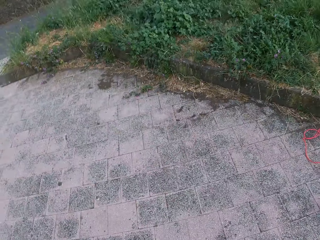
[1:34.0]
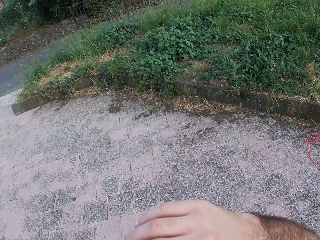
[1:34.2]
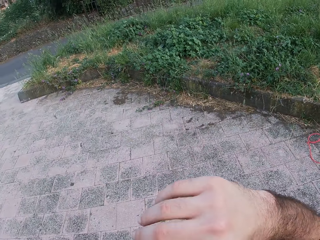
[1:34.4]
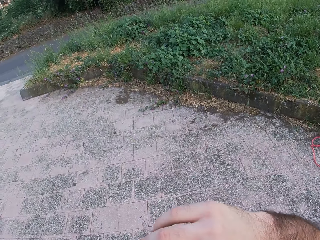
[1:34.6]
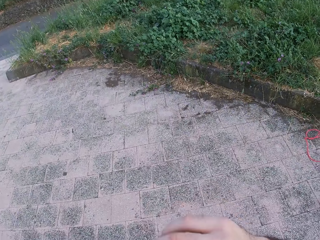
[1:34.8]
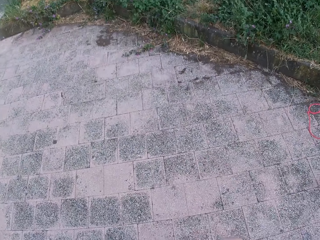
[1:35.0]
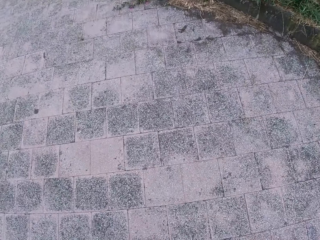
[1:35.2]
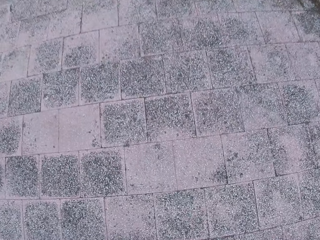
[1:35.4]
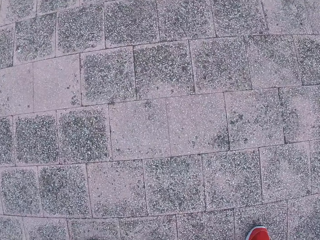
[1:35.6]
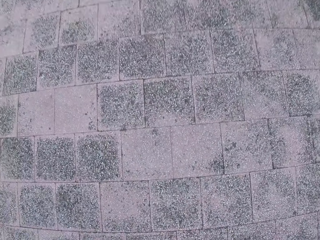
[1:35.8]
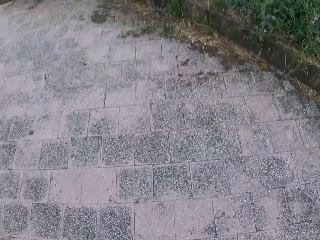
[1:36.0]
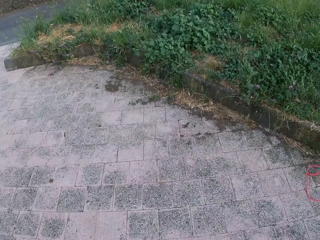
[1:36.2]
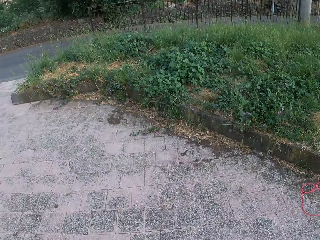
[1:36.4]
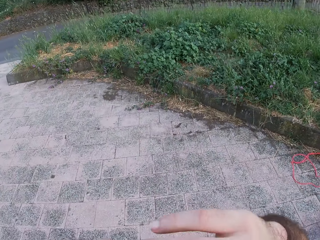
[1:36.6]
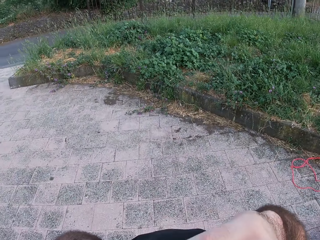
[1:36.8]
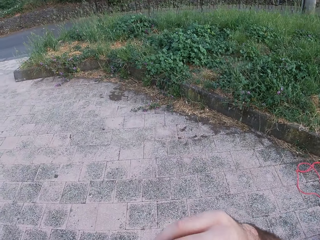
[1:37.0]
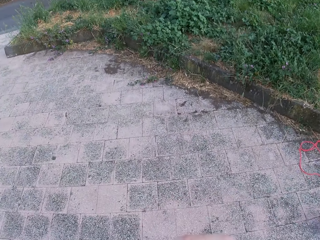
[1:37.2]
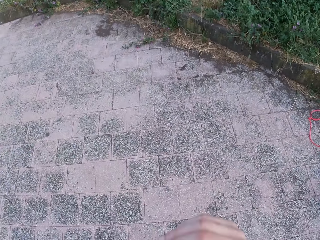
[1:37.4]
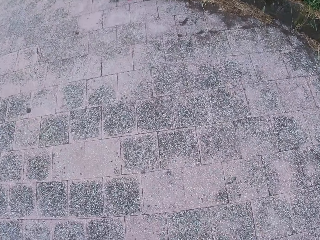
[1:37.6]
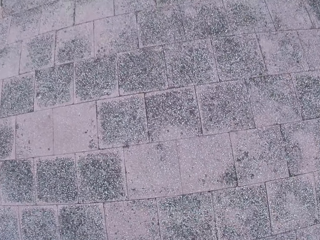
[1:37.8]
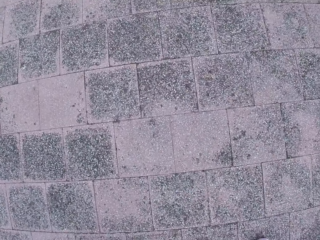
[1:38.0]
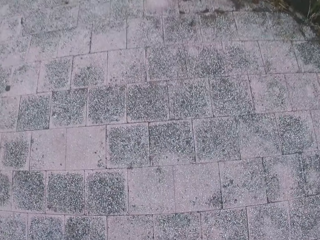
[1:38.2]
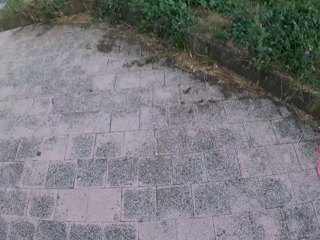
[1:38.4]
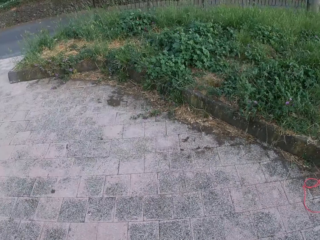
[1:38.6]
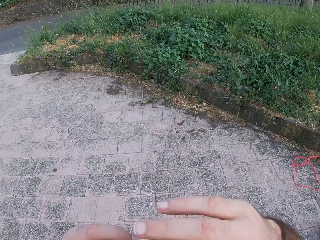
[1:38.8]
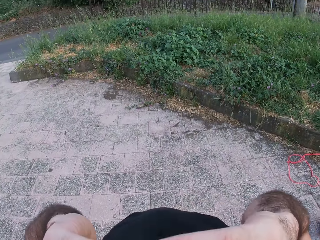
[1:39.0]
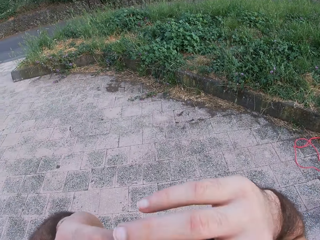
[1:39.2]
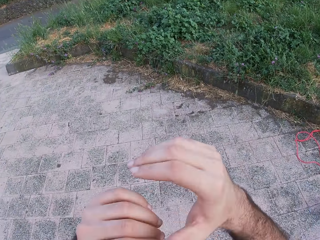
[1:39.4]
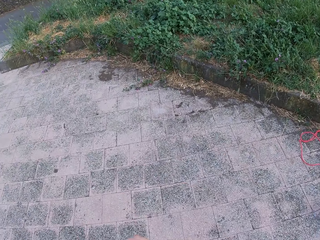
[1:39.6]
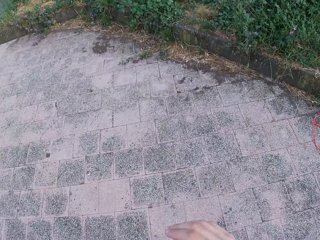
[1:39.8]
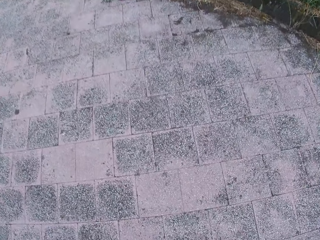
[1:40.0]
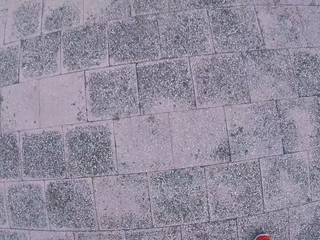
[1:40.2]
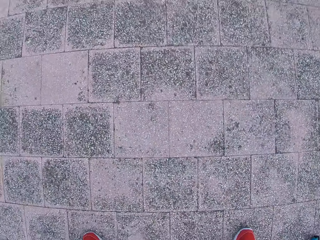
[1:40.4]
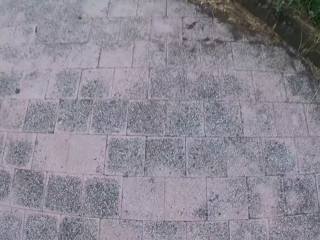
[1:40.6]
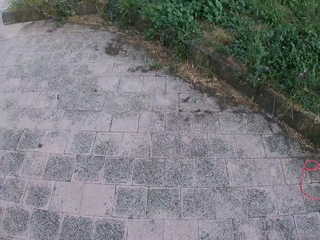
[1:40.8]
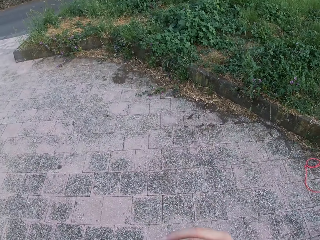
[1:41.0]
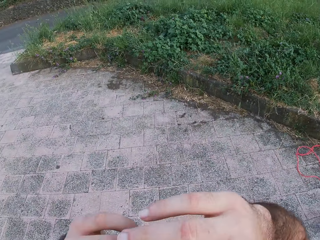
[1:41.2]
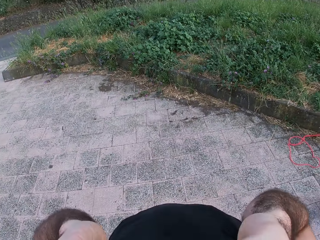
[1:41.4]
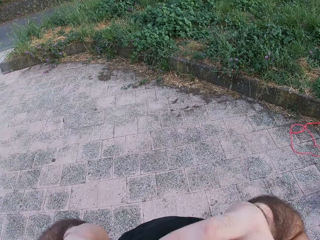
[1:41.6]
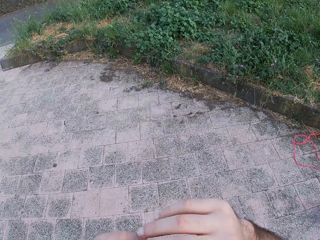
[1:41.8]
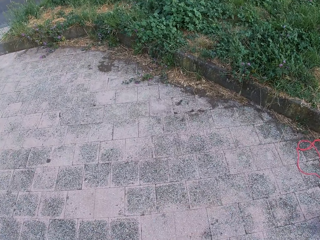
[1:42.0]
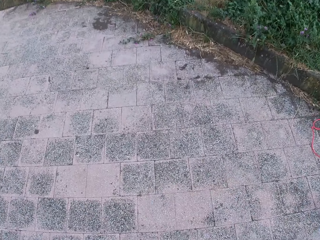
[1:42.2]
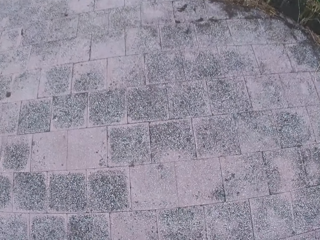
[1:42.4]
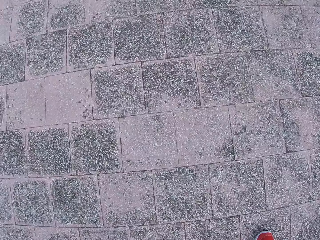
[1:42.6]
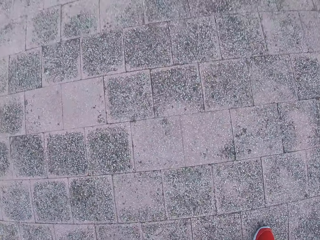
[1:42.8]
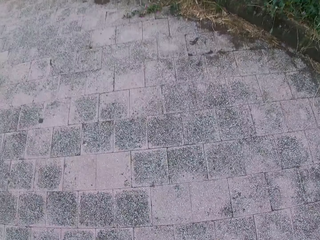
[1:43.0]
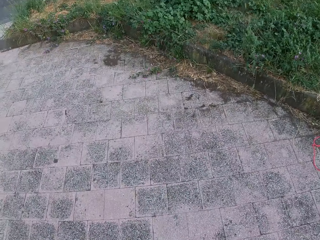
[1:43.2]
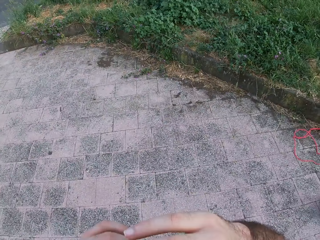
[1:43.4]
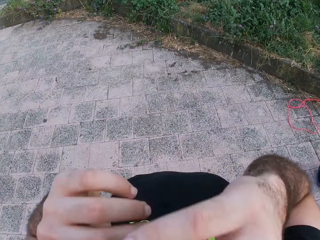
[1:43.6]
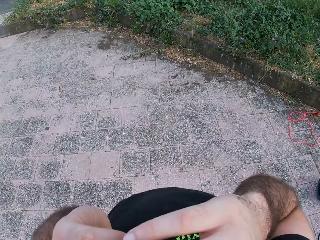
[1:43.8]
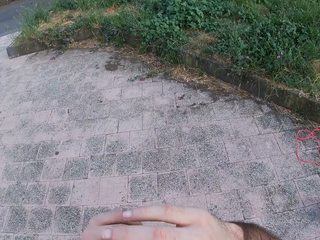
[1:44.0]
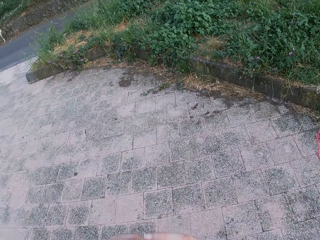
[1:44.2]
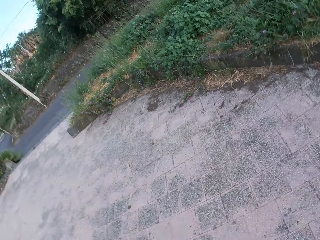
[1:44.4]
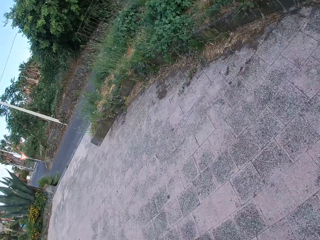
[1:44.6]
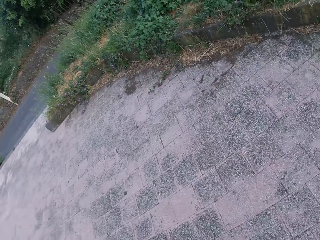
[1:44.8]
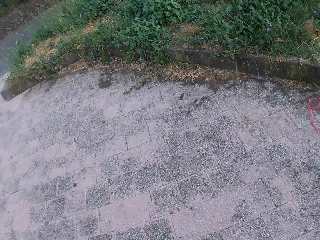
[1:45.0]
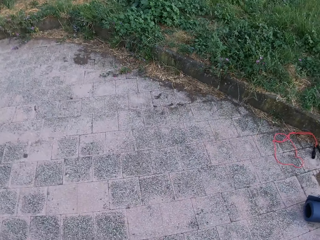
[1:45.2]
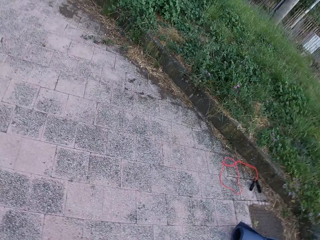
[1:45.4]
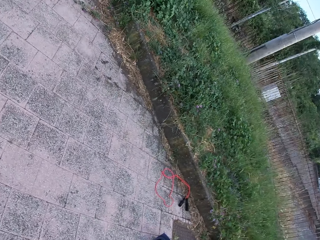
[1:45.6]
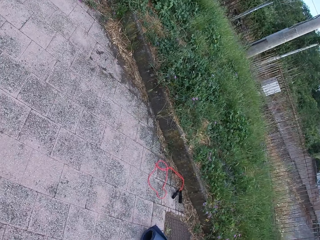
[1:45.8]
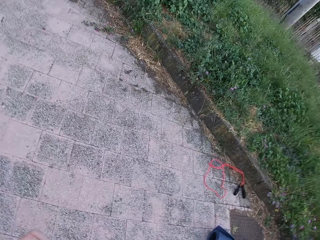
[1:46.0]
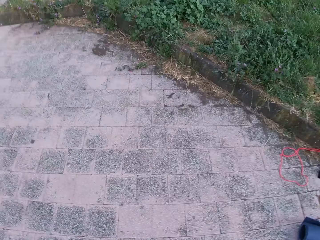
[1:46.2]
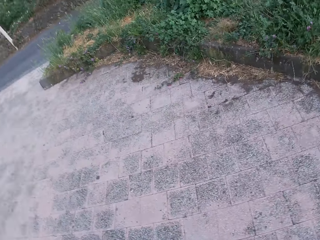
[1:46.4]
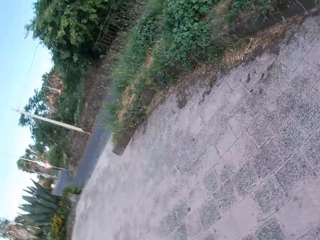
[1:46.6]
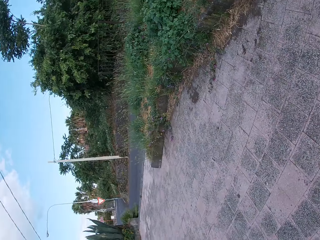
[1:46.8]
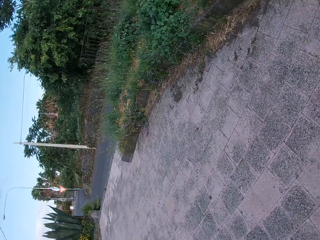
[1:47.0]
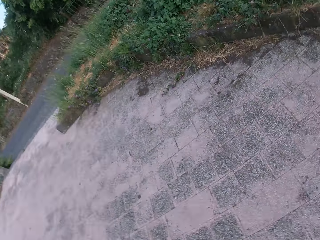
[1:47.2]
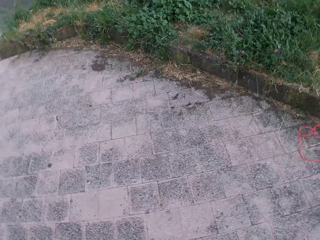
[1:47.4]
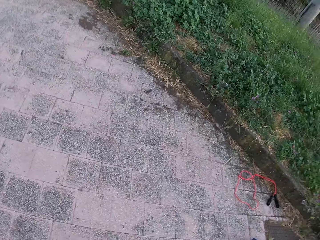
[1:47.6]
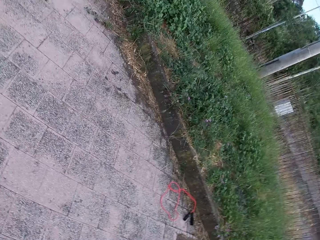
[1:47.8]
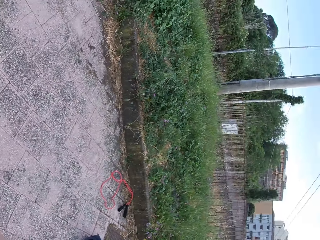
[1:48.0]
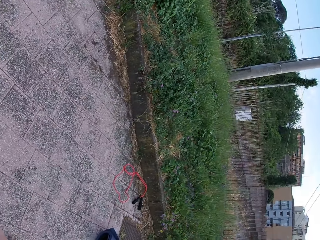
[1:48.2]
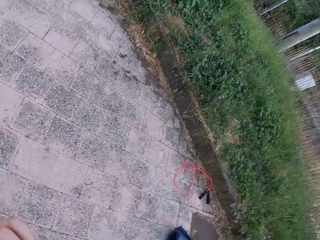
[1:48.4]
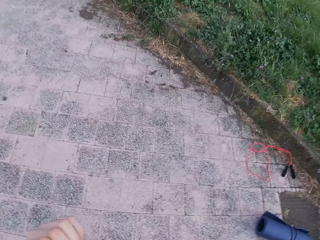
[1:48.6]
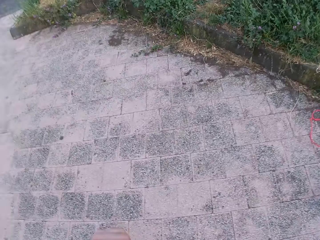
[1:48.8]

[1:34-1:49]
The camera wearer swings his hands upwards. He looks around.

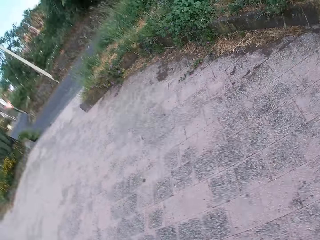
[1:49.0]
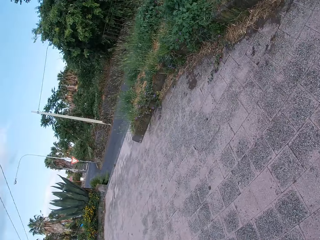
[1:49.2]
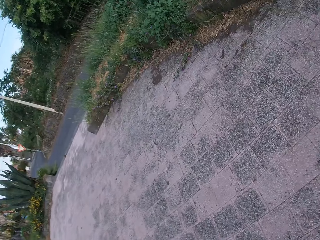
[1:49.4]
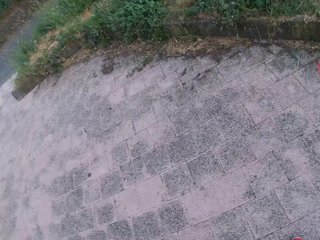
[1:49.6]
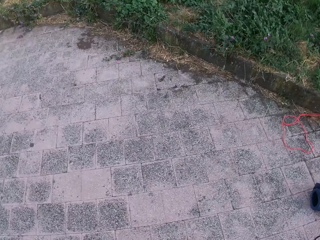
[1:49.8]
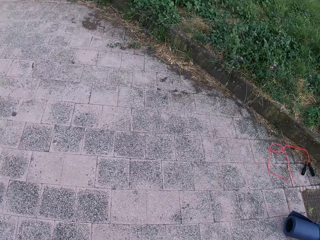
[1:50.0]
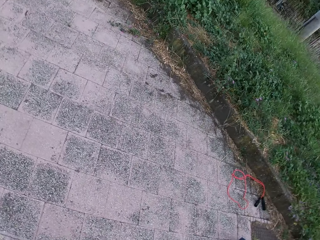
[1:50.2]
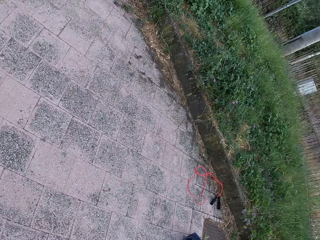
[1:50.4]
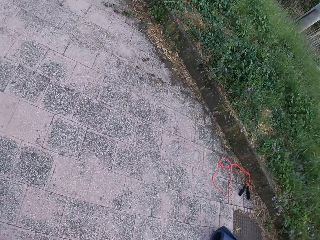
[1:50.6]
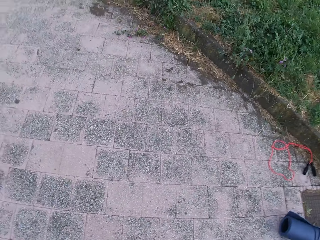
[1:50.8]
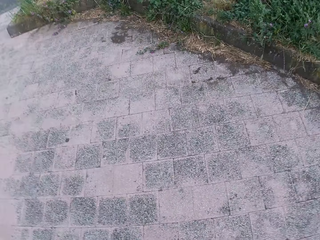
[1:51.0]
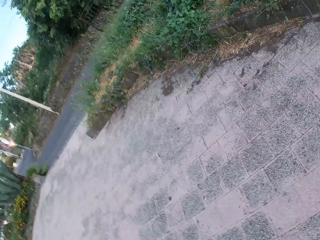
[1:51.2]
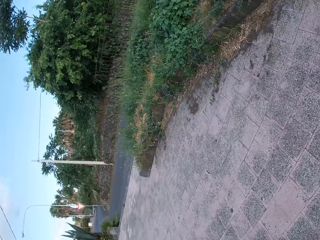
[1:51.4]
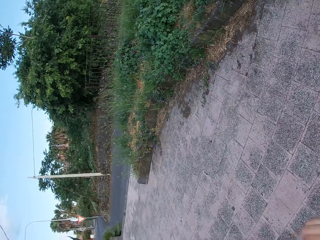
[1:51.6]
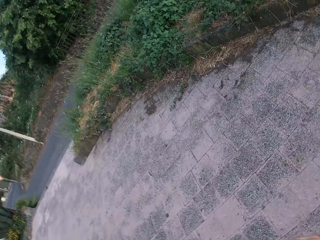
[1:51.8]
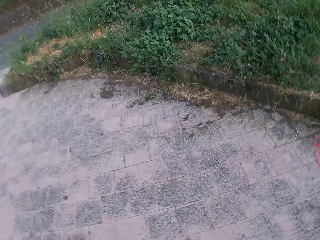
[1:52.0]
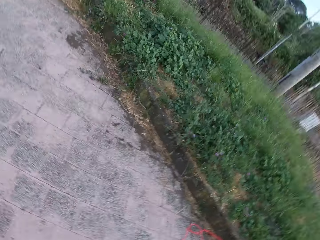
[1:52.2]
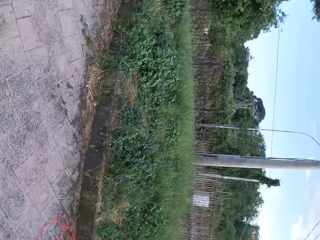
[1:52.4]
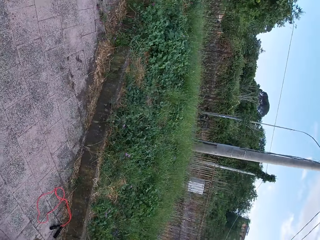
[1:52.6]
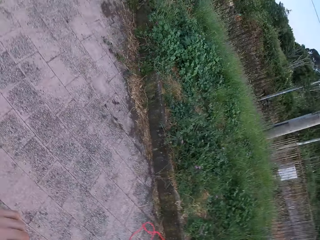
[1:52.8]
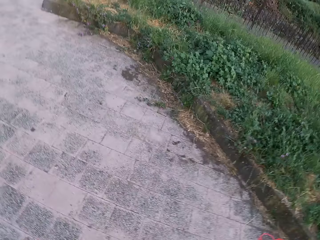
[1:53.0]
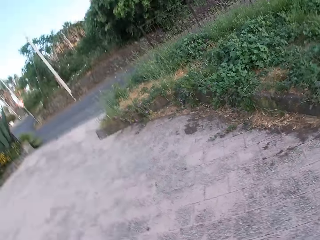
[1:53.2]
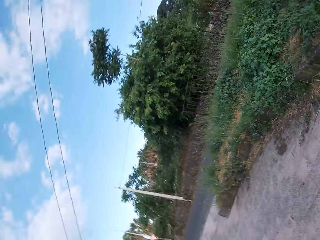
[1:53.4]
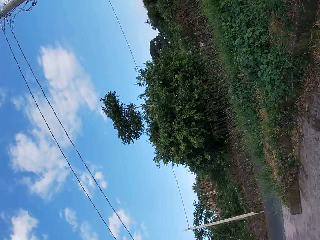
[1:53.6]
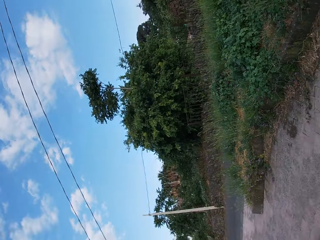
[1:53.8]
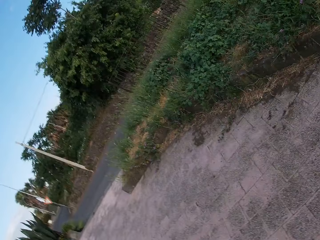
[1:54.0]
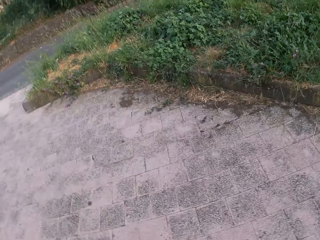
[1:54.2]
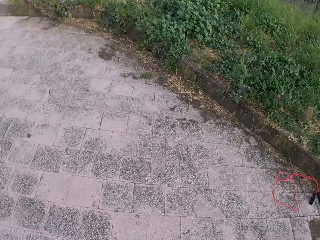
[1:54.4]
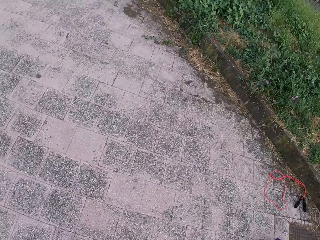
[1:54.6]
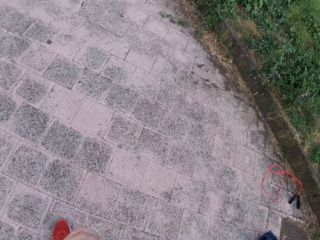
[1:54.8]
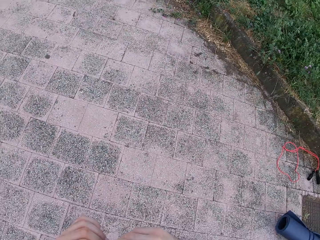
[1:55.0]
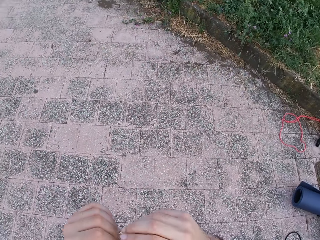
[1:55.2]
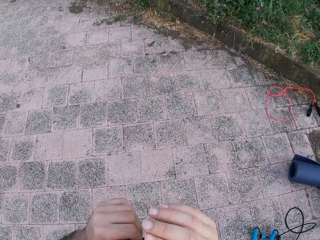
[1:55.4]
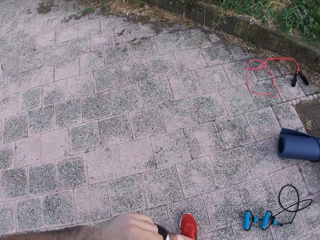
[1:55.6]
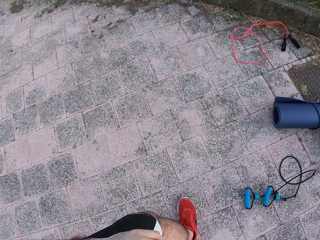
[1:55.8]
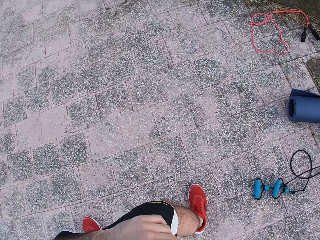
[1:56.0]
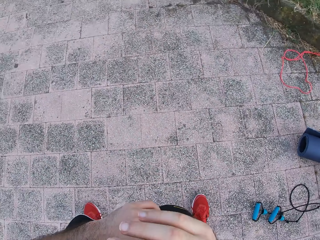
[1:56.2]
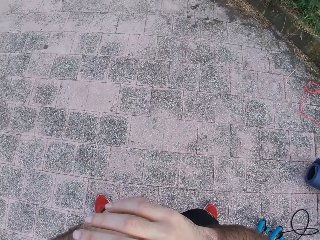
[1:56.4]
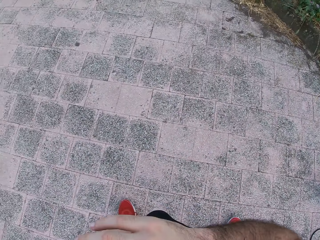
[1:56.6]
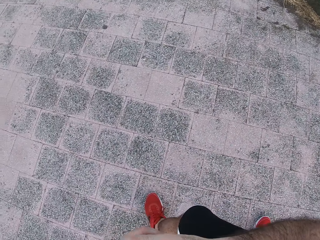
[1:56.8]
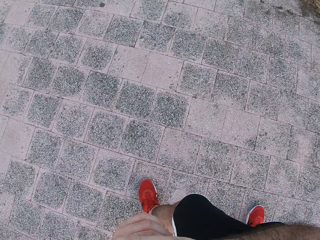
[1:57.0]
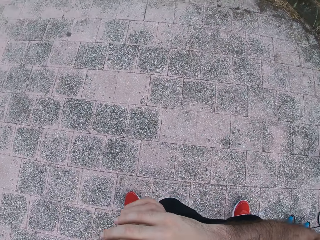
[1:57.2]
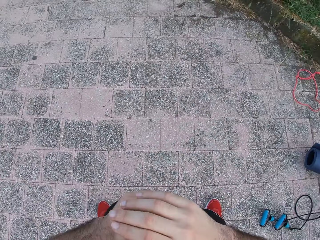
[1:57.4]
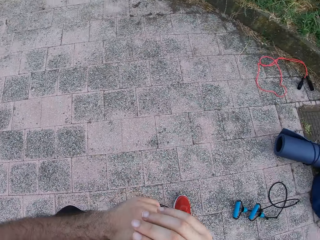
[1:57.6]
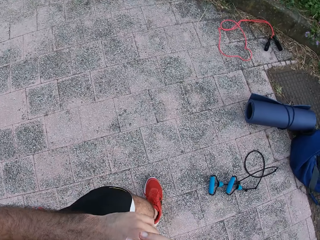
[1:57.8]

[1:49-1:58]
The camera wearer stretches the whole body.
